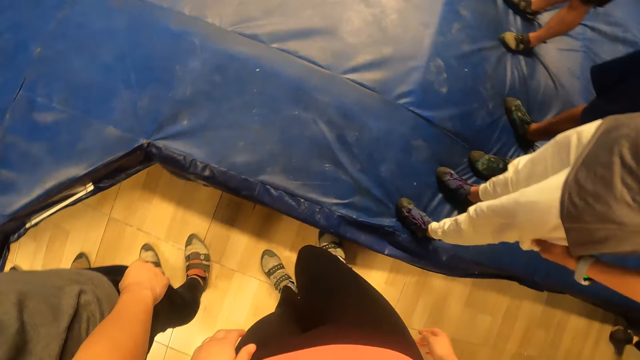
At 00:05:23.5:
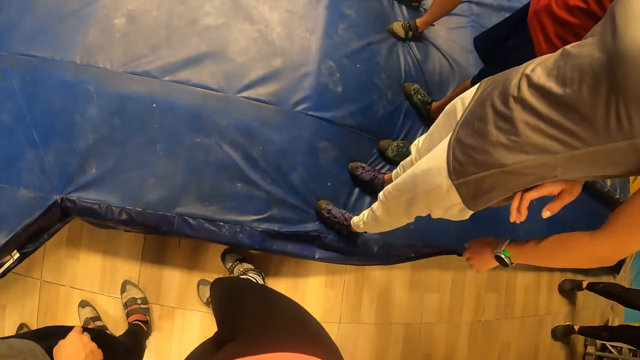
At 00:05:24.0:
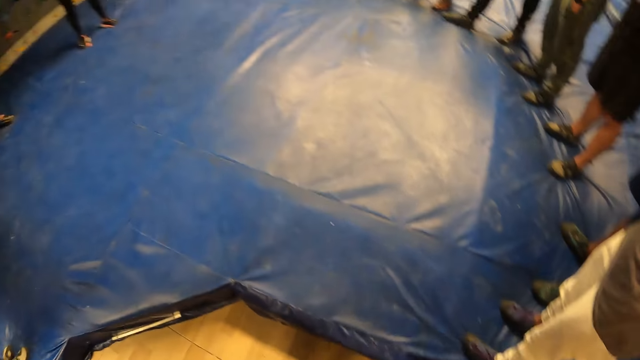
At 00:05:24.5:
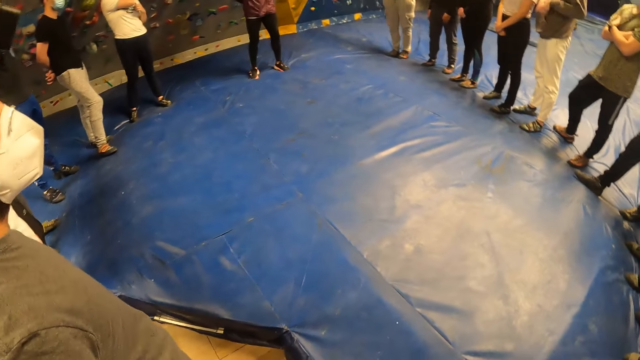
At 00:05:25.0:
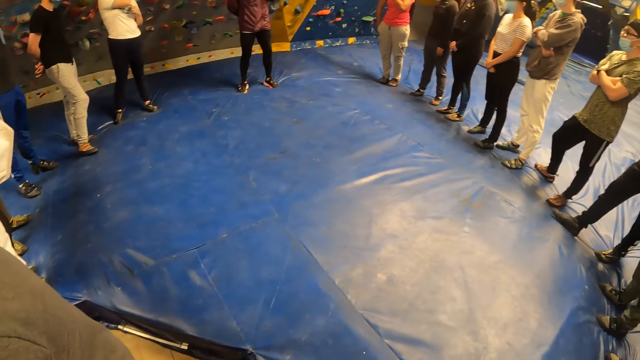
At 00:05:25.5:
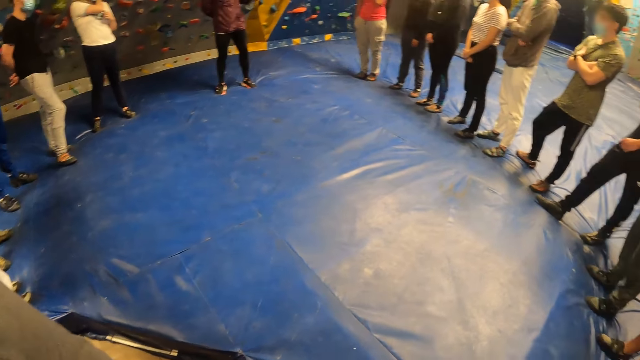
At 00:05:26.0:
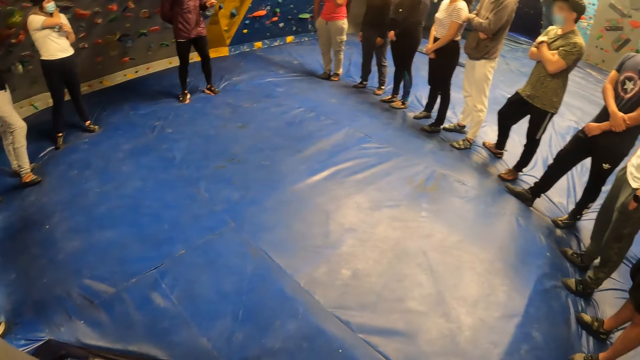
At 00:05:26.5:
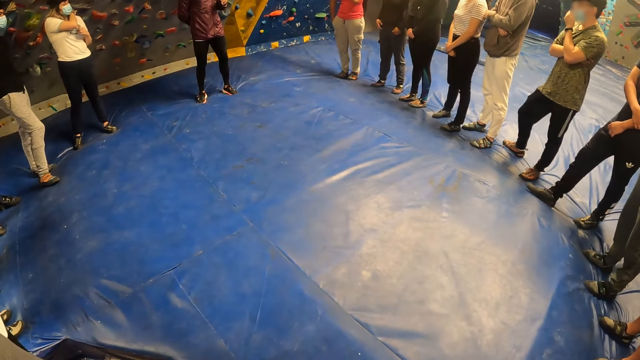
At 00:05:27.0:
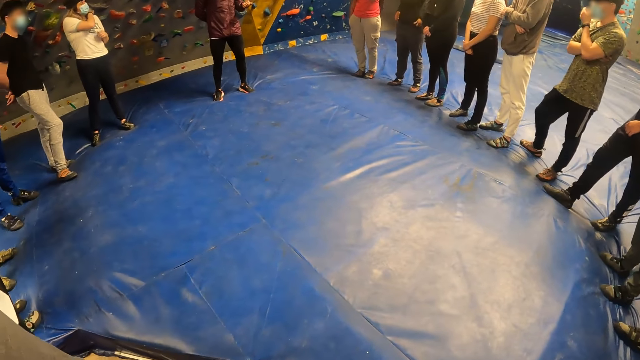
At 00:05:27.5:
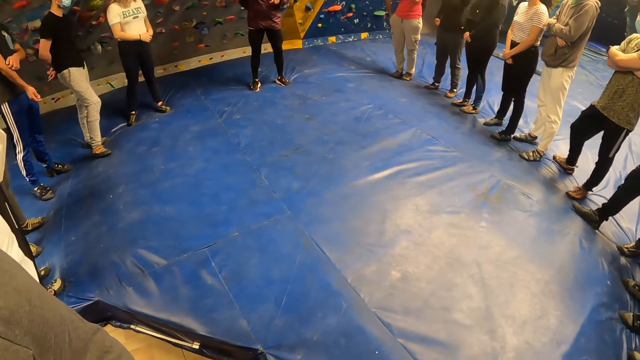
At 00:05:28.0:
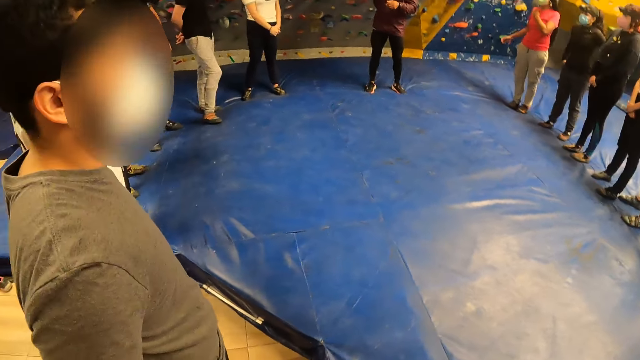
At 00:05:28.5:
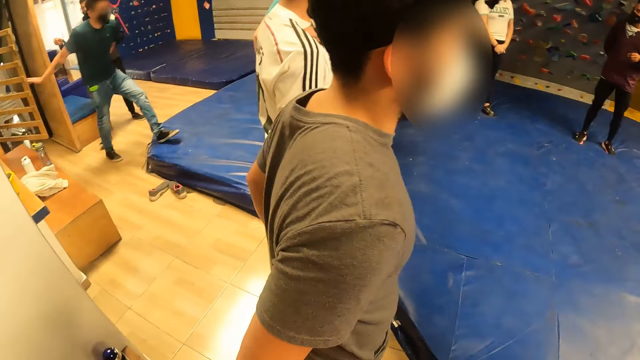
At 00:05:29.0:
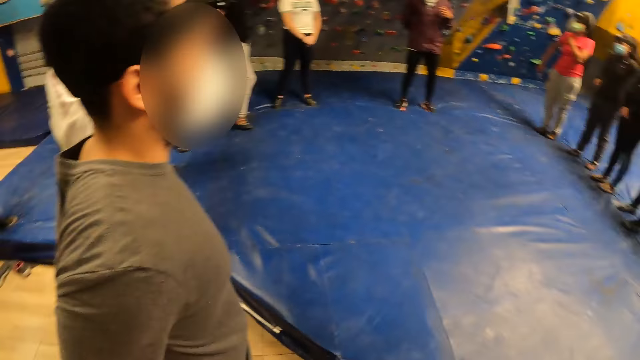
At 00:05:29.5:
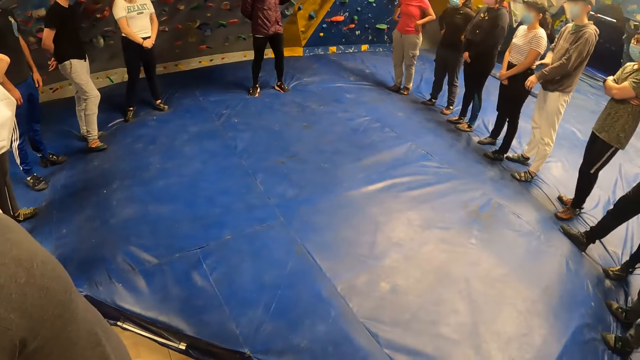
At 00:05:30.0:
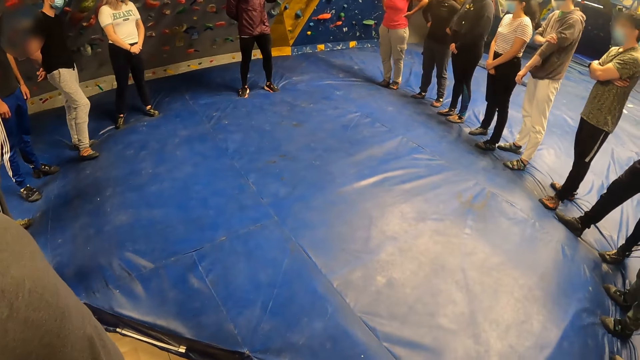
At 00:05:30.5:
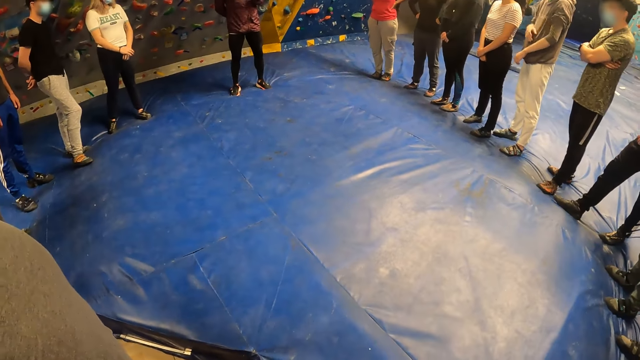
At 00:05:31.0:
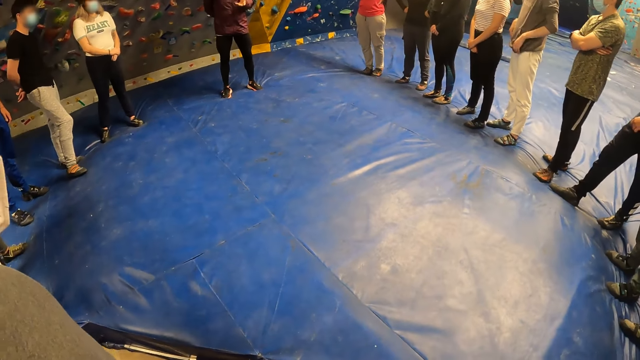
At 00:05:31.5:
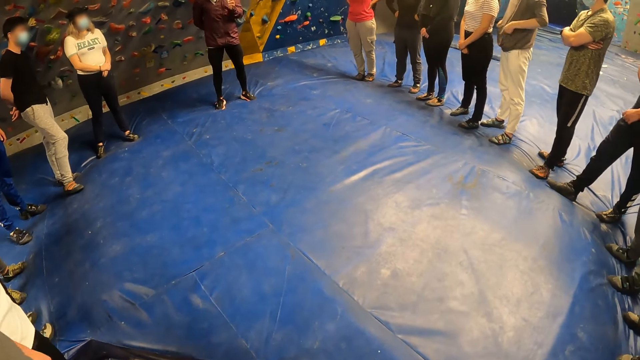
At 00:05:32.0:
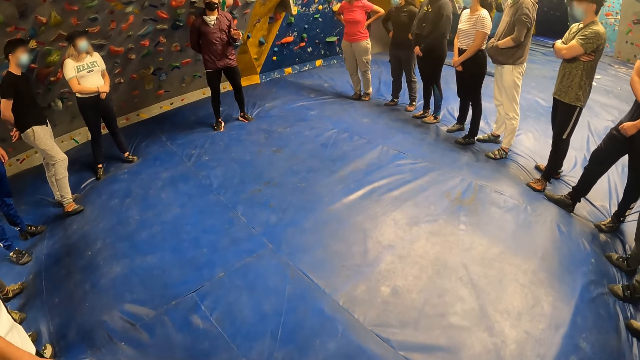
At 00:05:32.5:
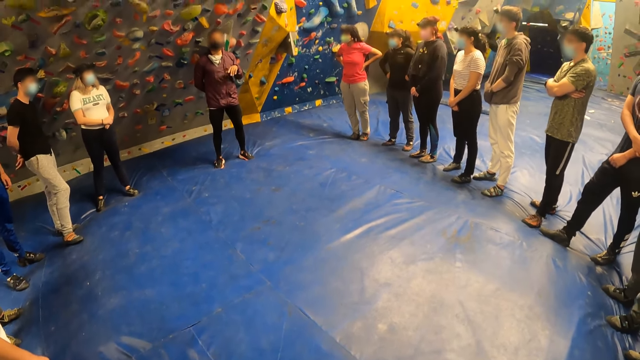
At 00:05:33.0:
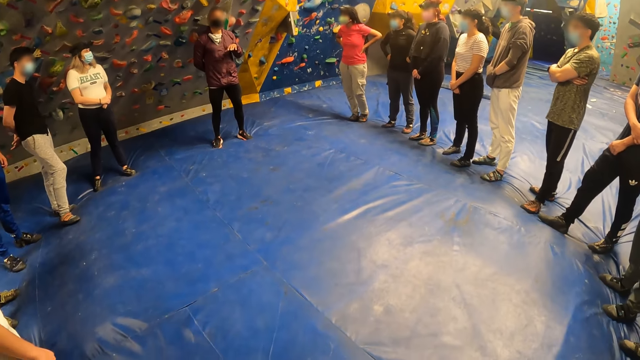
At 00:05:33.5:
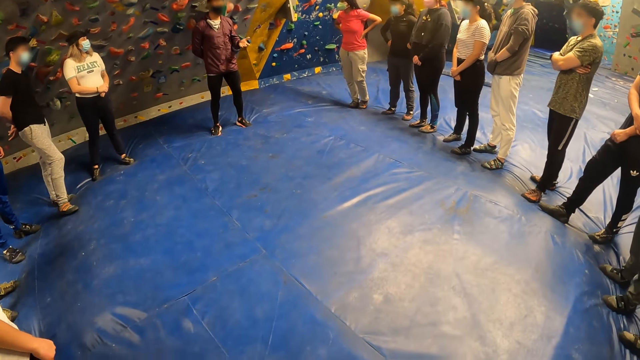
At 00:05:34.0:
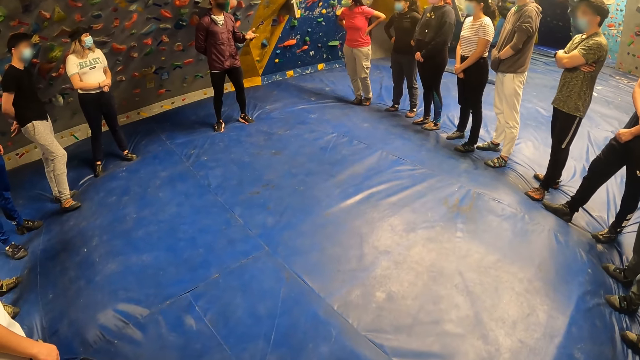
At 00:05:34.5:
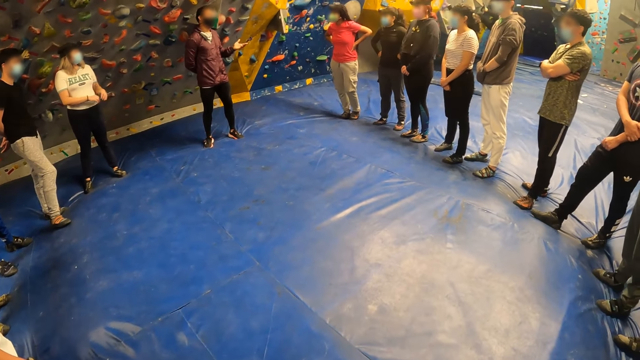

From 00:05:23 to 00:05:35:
The camera wearer moves her legs. A person folds his hands. The camera wearer looks around the room. Another person walks in the room. A third person folds his sleeves and pockets.

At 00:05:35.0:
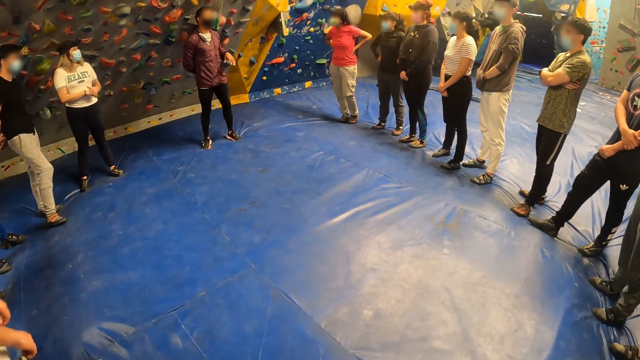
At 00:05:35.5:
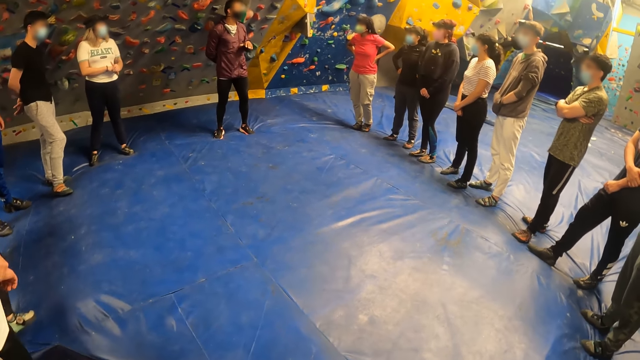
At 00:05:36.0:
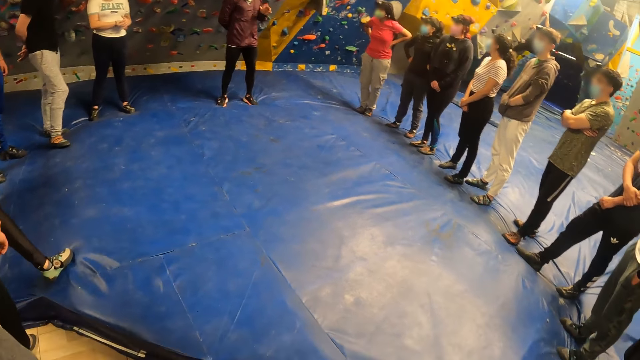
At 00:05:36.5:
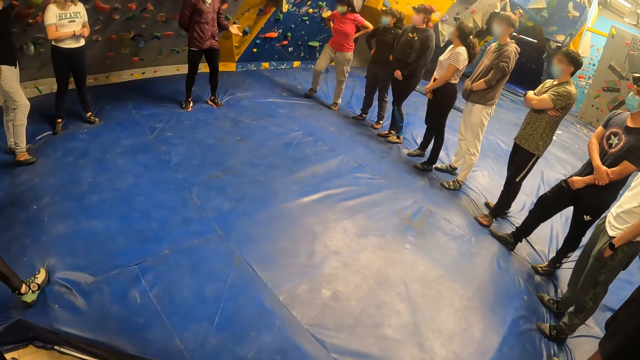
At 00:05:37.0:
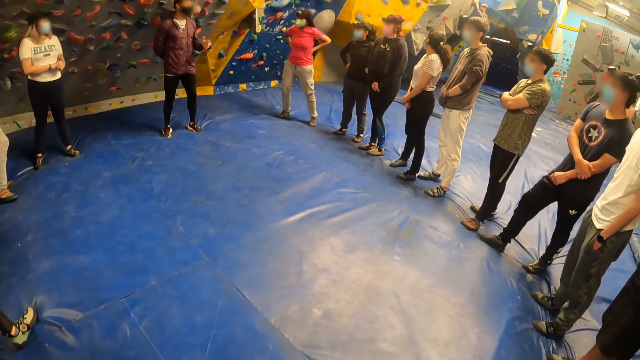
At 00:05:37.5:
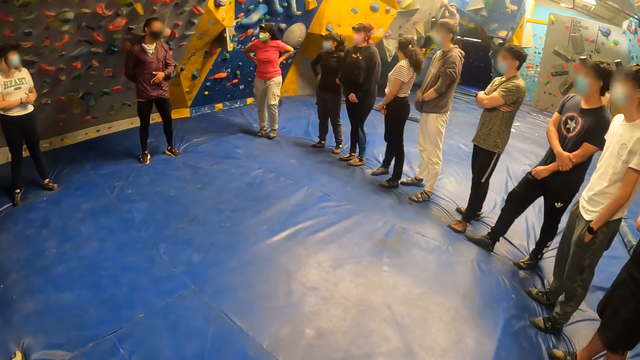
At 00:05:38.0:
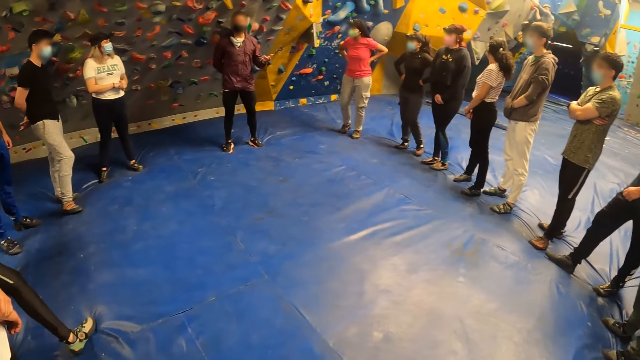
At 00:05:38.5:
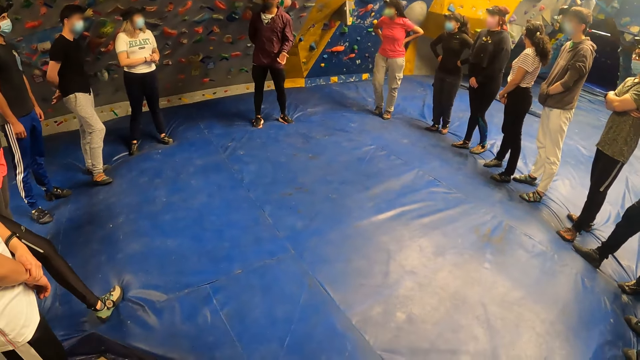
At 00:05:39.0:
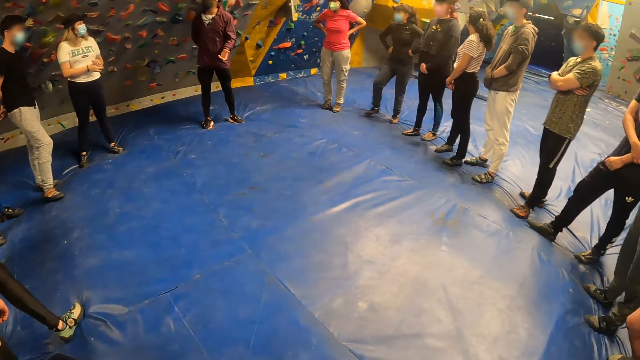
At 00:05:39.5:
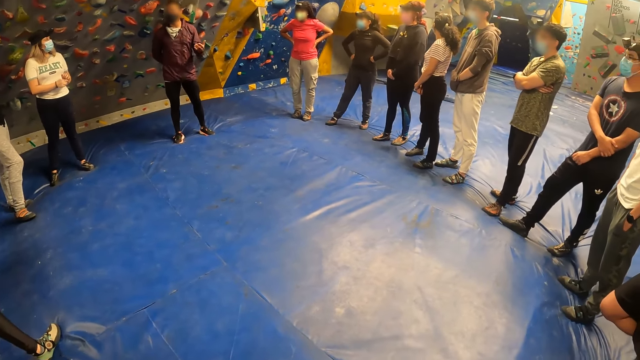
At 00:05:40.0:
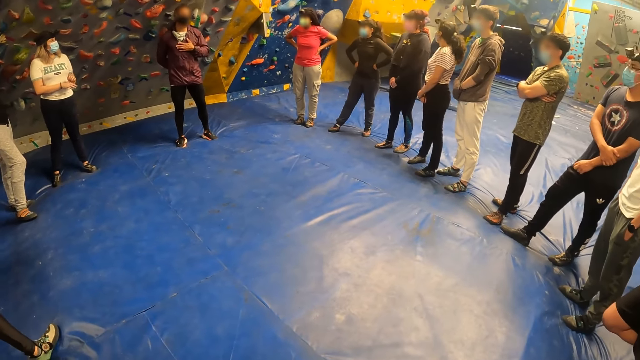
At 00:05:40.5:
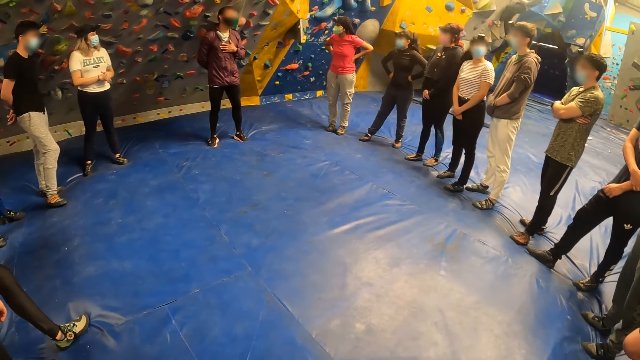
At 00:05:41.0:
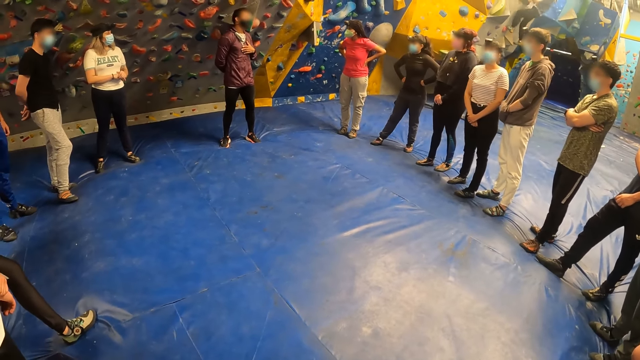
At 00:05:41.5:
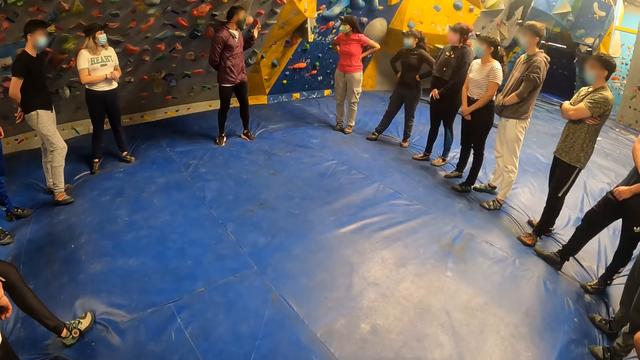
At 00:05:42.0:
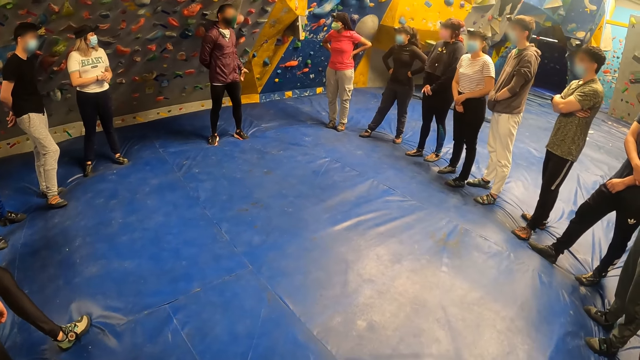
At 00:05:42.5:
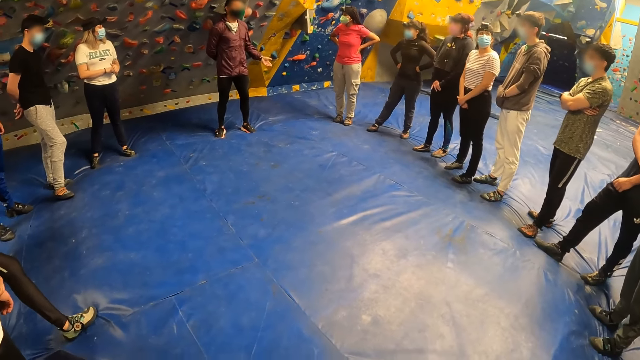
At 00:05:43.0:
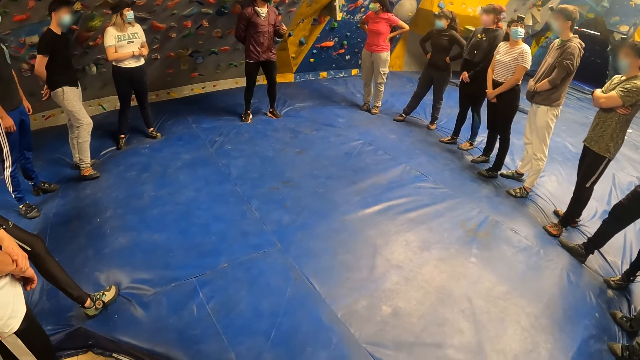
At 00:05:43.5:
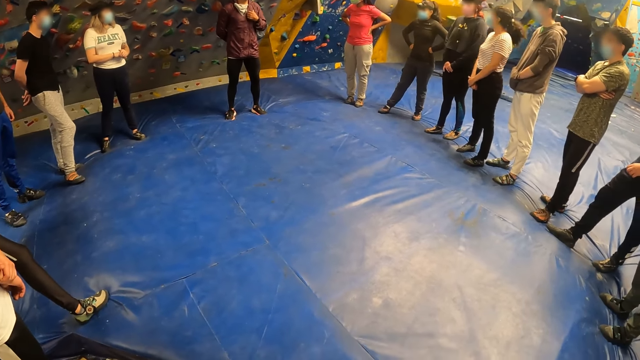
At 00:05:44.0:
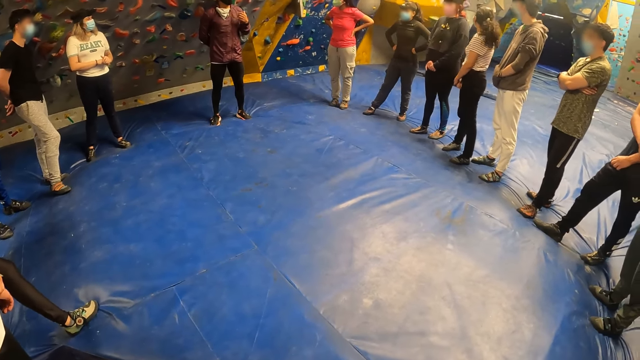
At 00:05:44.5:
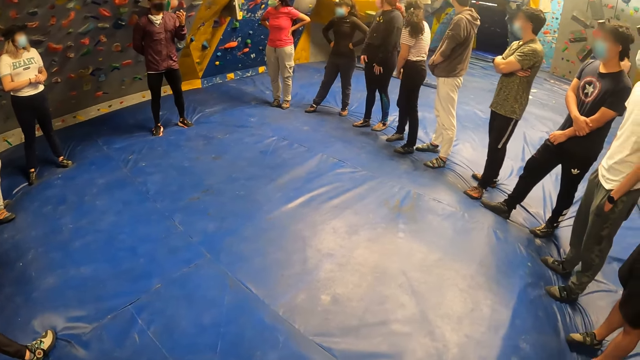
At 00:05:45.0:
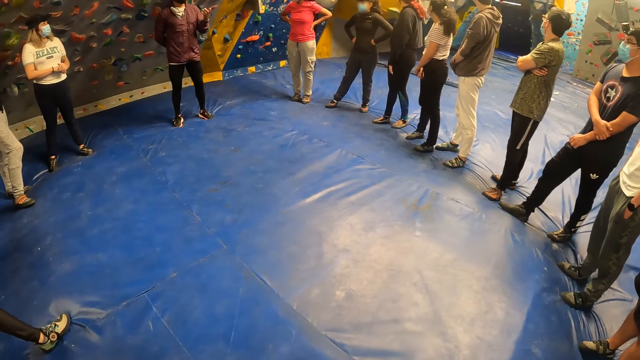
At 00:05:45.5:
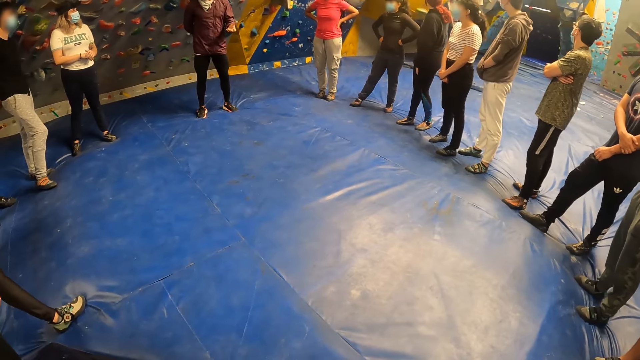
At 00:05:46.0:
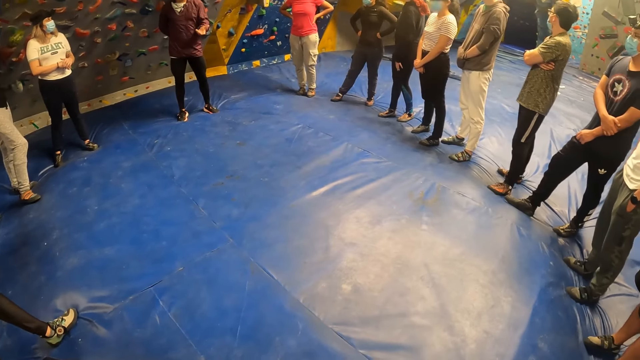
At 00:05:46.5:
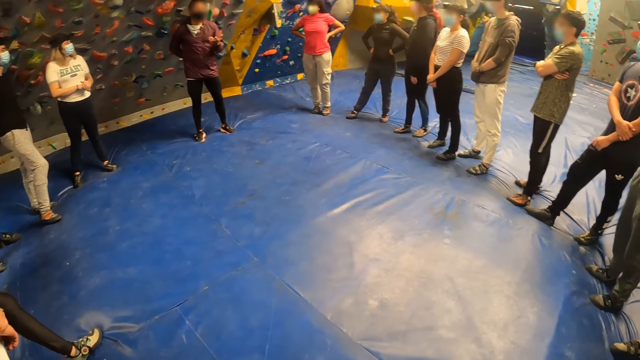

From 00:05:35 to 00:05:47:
A person touches his chest. The person spreads his hand.
